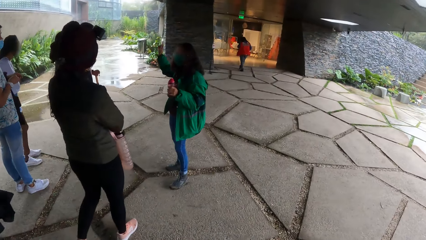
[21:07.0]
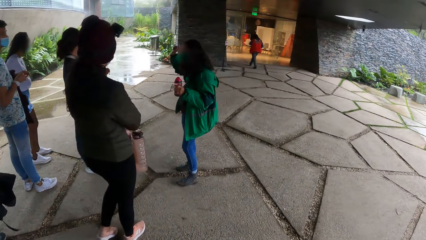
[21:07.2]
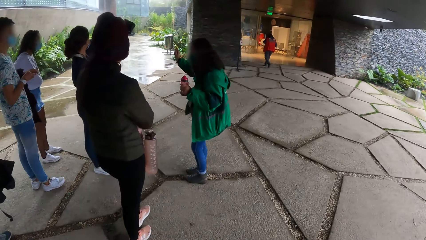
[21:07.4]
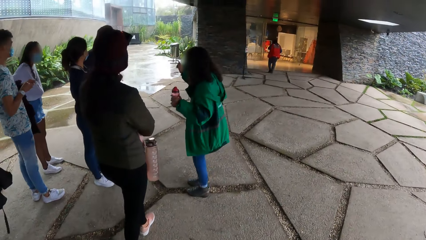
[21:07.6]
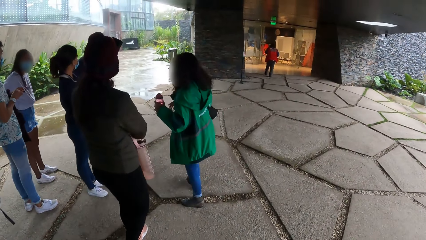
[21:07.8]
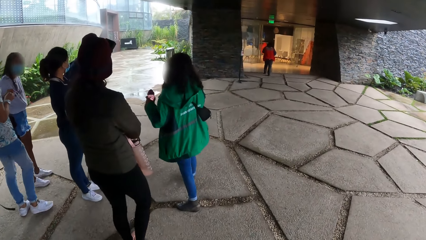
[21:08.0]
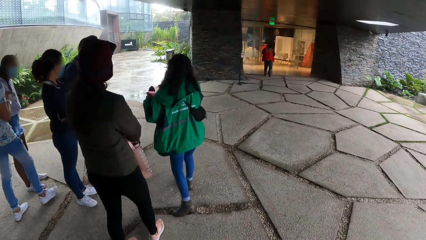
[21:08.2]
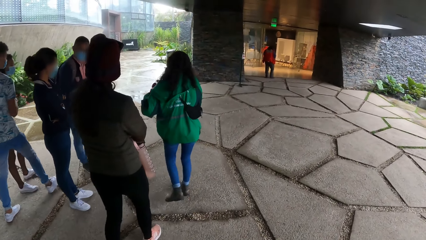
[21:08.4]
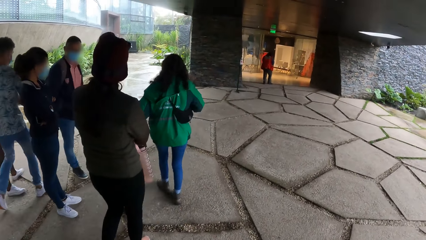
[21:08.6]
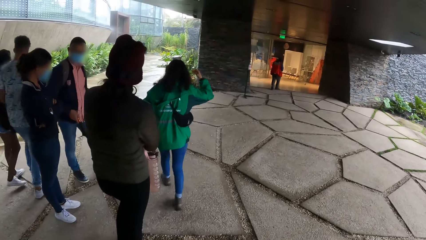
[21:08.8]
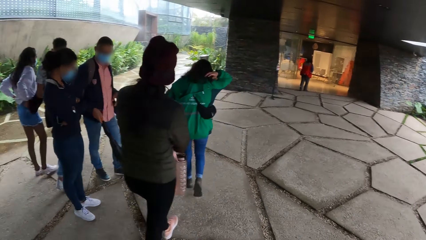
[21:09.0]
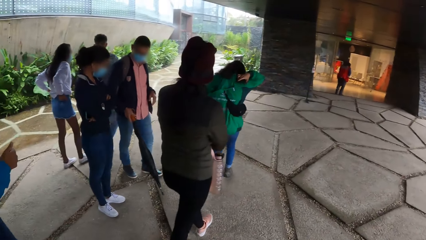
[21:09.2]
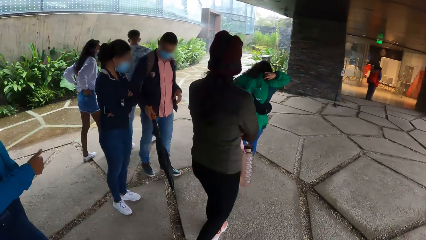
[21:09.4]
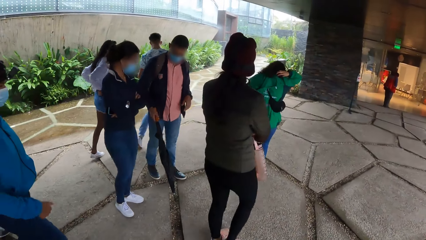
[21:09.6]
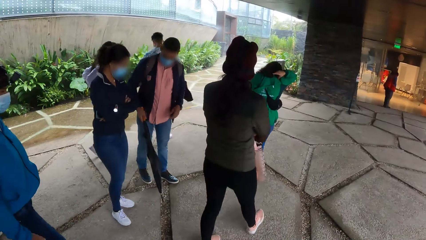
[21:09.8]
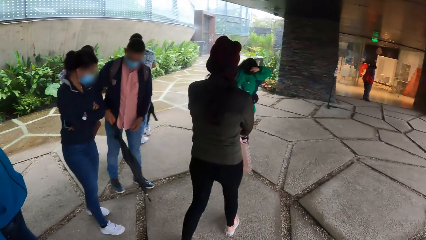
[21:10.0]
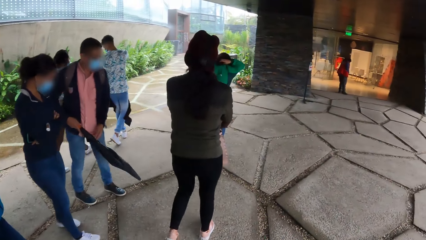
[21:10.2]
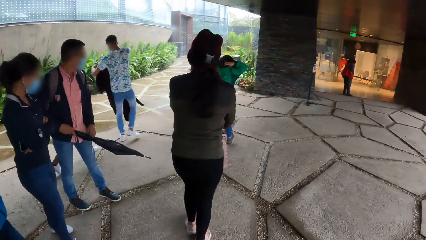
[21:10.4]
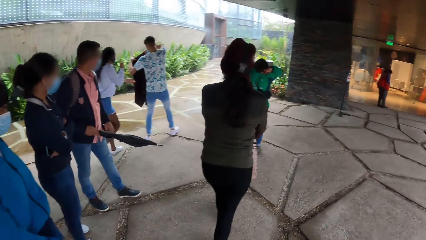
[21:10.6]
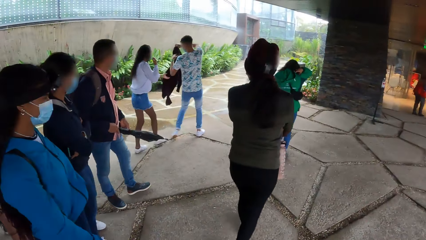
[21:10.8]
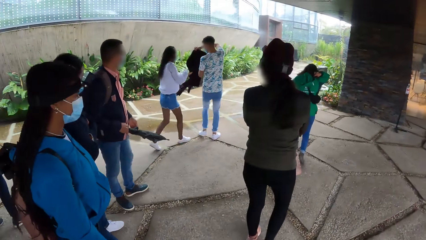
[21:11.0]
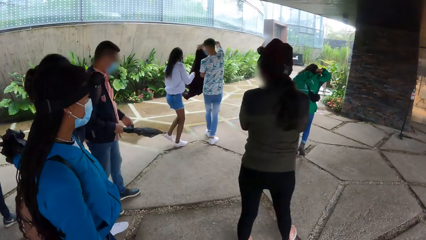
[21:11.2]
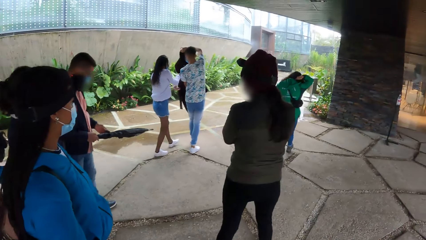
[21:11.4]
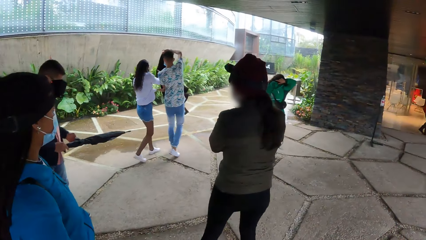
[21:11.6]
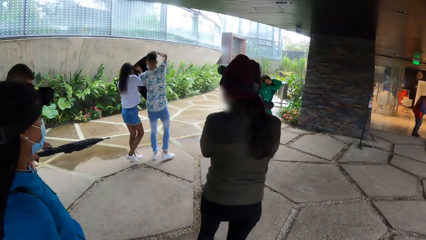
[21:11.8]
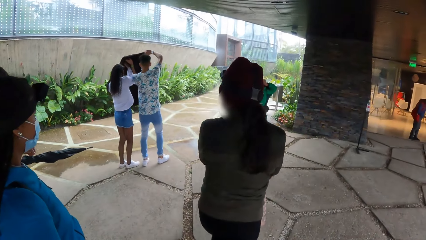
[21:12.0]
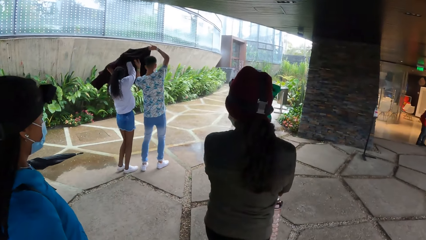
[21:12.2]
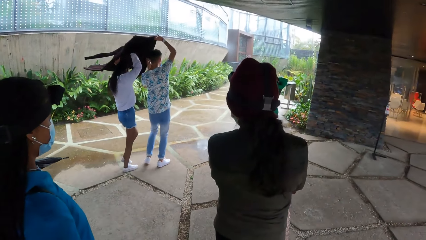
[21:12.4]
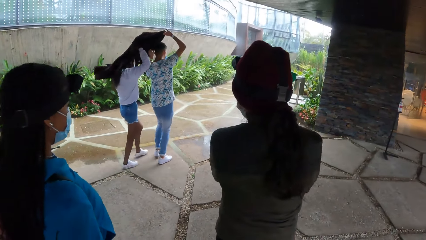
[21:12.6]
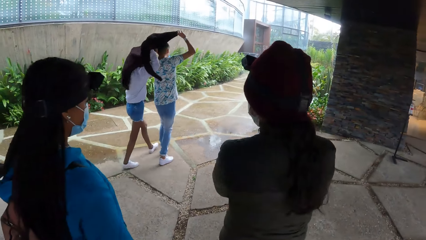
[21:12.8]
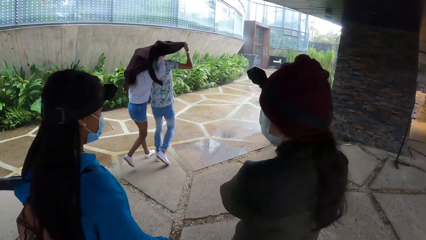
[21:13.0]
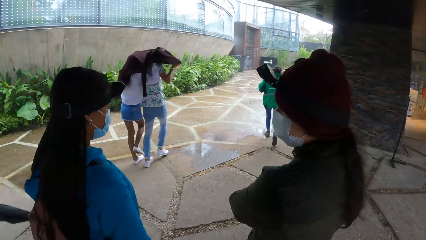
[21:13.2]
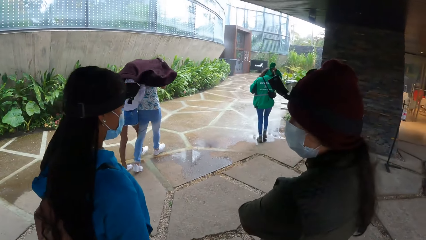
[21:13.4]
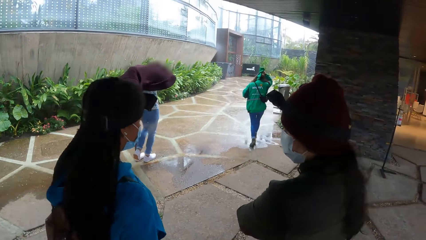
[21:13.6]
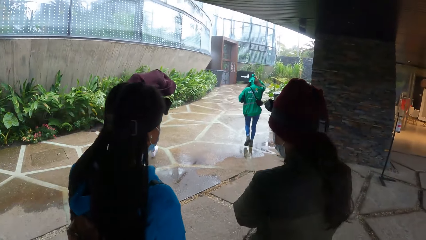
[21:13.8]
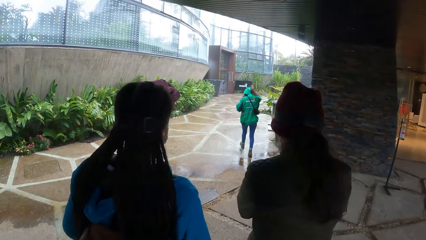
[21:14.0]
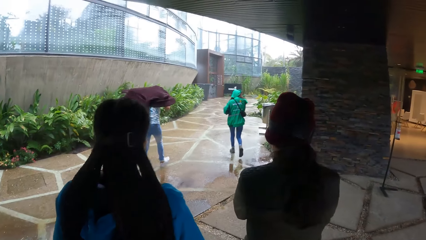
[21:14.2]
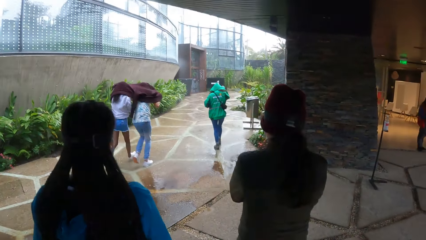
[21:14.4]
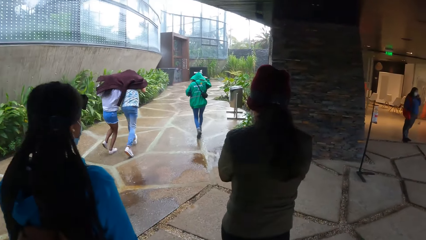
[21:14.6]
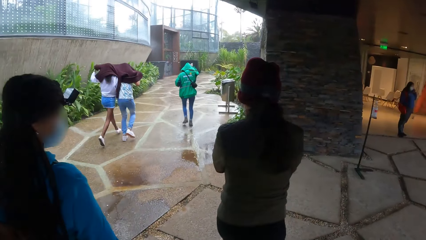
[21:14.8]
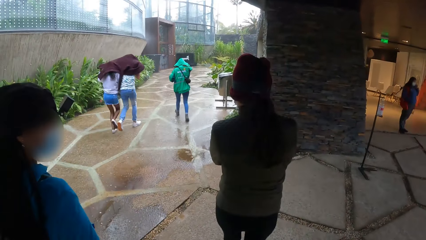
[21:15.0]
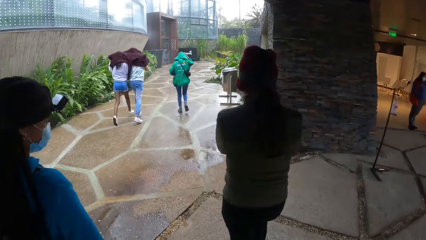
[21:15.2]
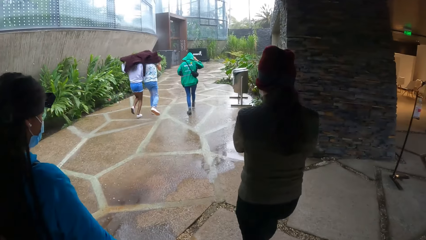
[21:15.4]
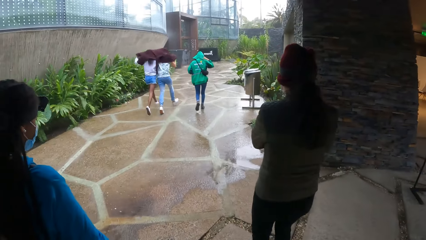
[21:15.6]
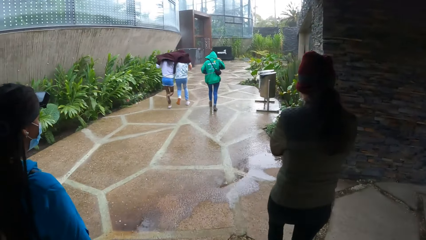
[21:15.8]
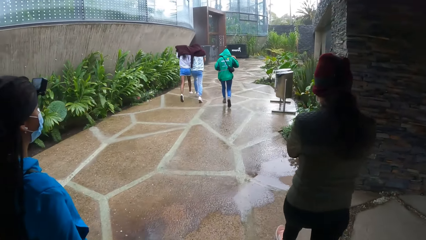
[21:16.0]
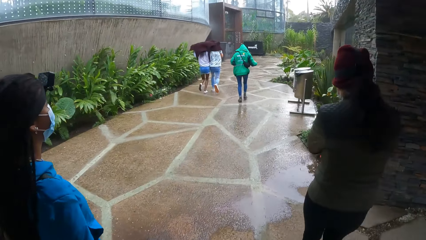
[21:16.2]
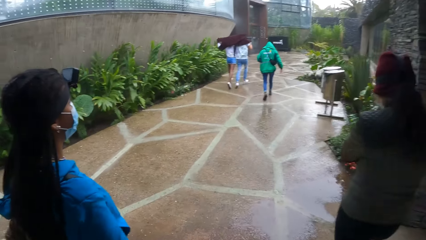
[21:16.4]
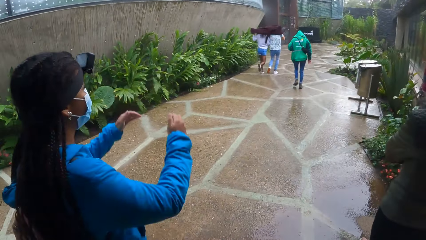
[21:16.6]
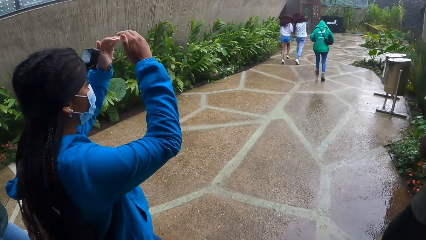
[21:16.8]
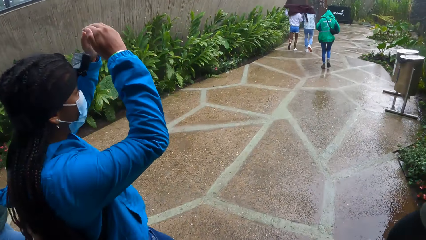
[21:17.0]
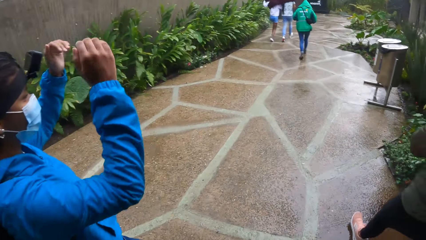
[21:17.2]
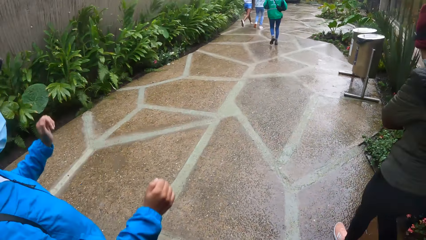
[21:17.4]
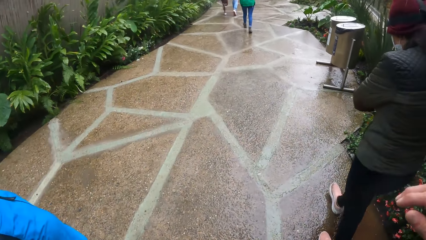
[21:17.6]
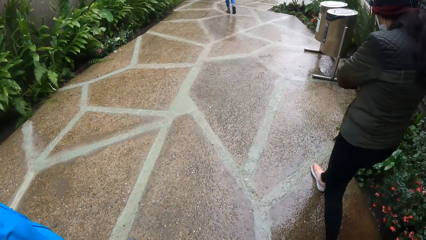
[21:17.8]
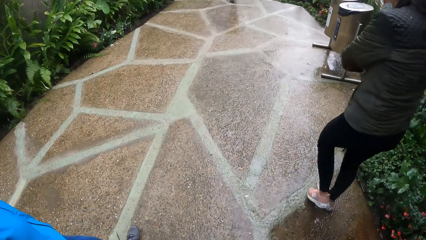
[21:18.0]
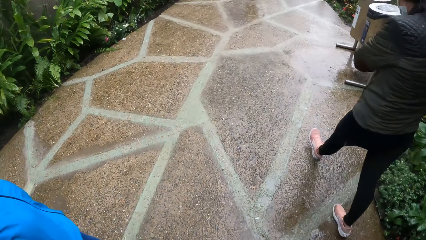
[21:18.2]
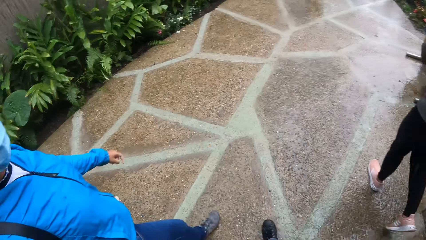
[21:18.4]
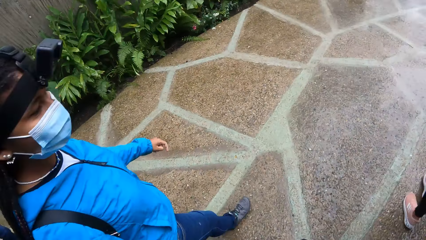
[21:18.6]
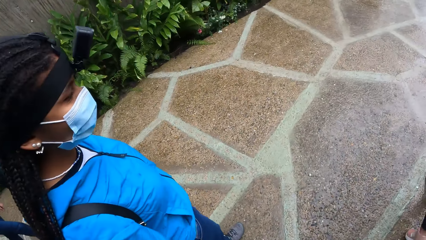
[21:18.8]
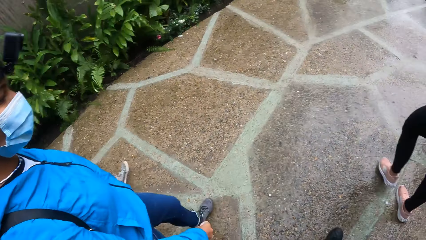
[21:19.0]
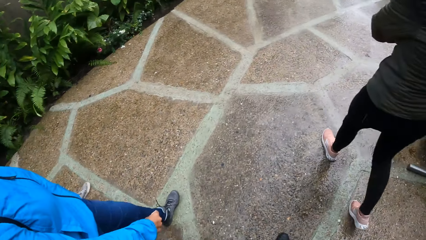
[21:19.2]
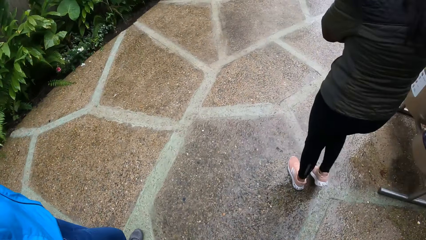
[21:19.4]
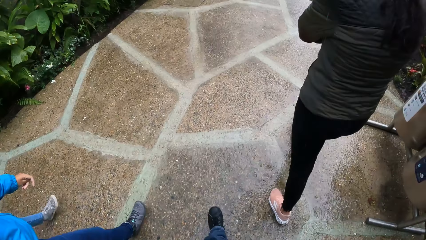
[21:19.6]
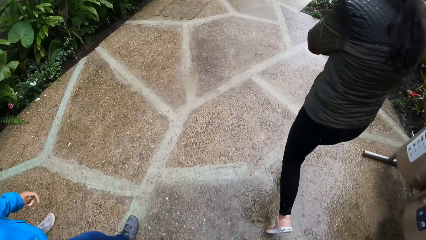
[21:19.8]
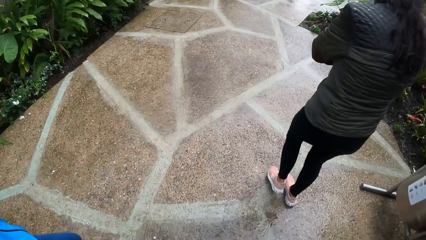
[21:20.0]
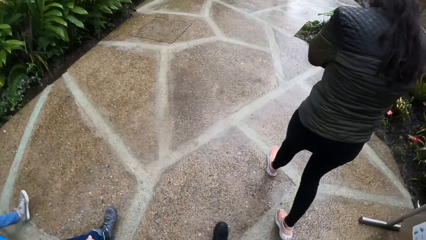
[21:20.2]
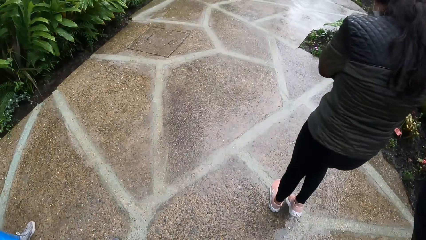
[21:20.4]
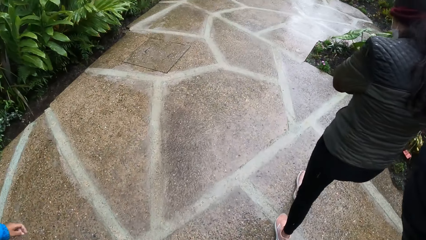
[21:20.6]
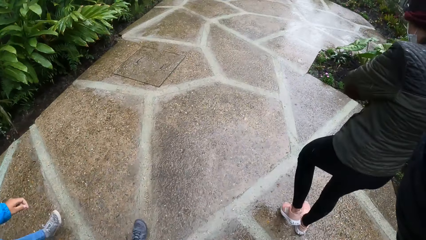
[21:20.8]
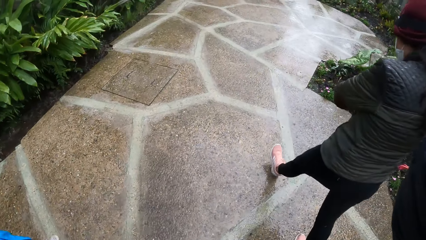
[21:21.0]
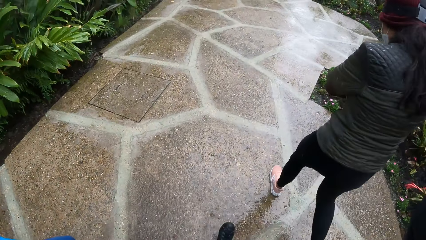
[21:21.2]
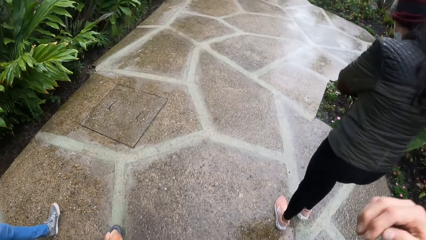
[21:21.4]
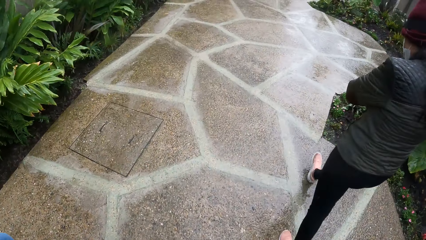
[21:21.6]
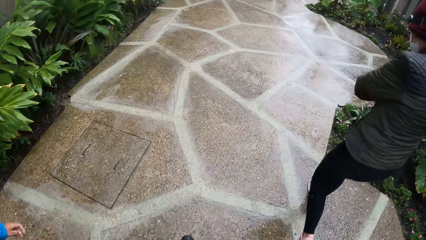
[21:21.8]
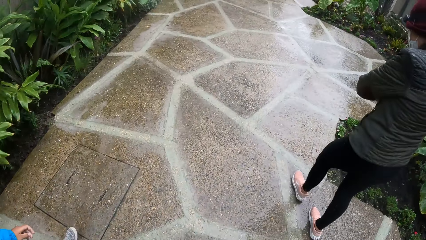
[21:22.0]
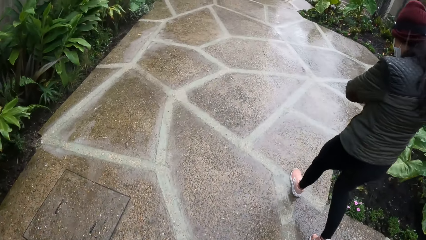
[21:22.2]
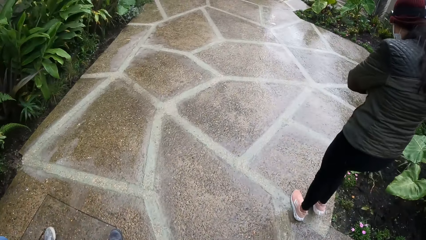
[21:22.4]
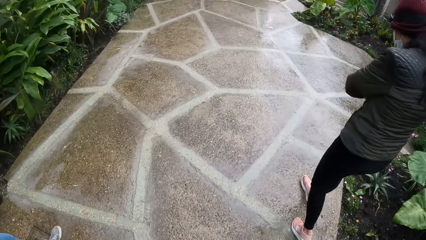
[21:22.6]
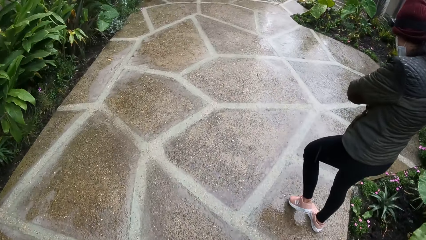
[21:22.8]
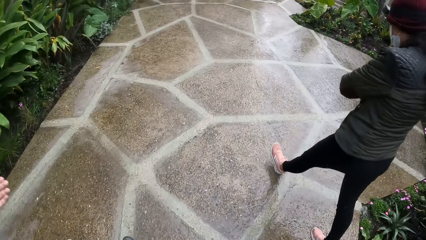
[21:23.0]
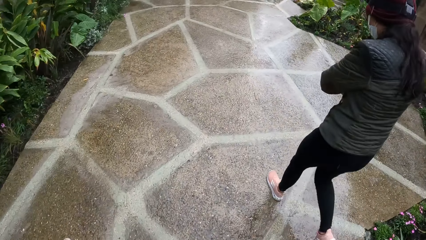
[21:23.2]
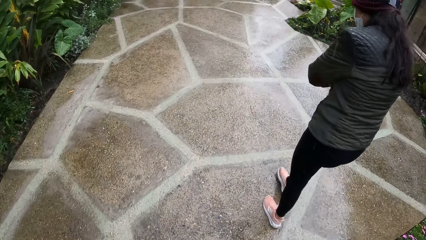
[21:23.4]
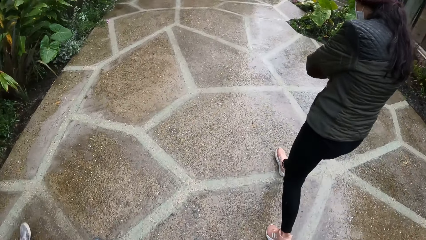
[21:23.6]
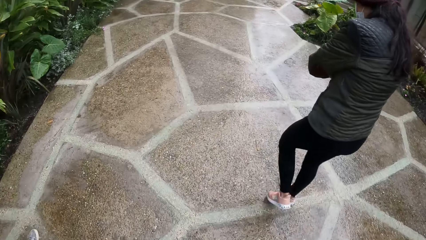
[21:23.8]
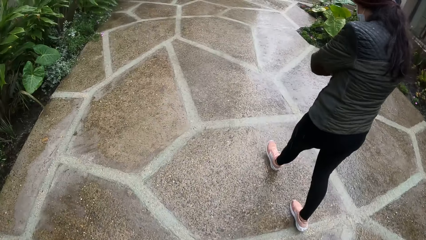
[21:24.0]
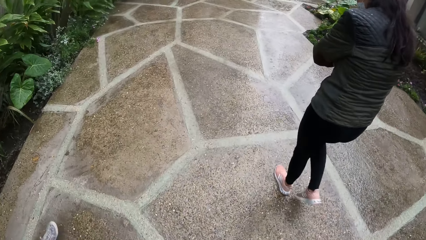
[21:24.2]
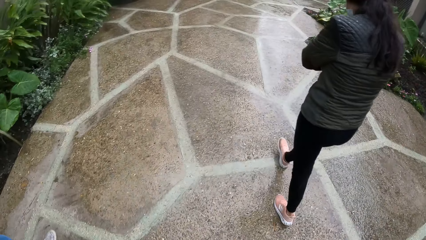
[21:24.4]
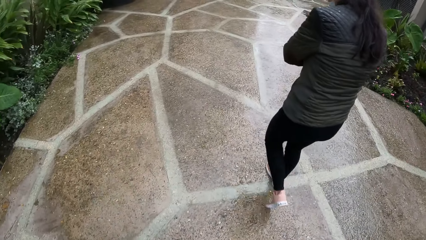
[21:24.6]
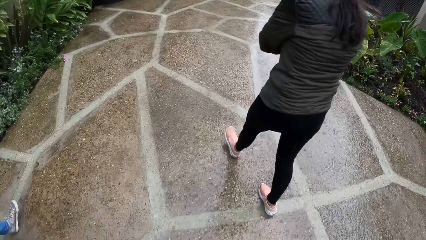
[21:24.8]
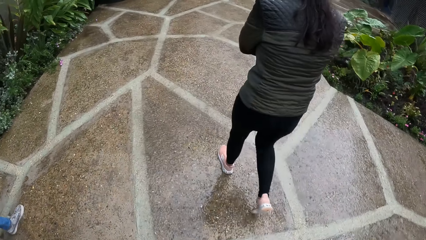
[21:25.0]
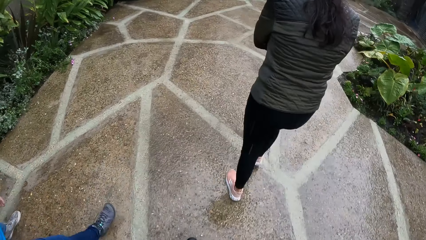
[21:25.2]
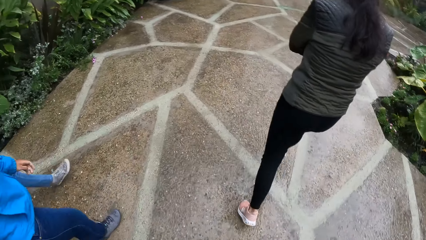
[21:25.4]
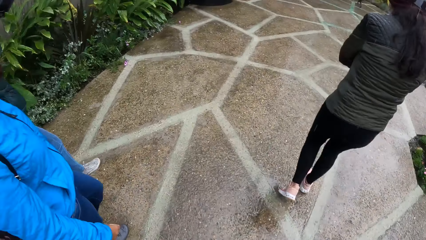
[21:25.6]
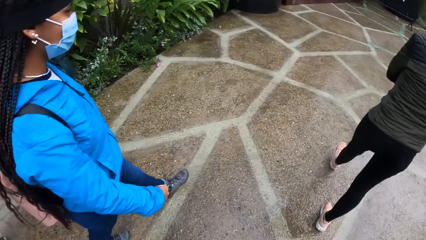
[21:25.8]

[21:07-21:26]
A woman moves around. She pulls her hood. A man holds the jacket. Another woman holds the jacket. The second woman and the man cover themselves with the jacket. A third woman and the second woman walk around. The camera wearer walks around with the third woman and the second woman.
